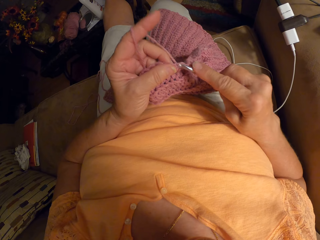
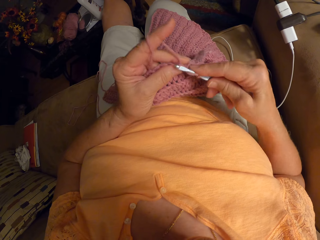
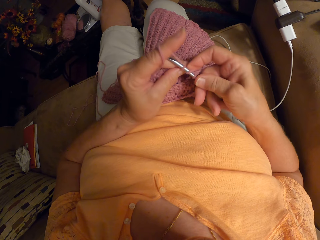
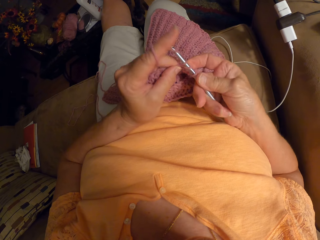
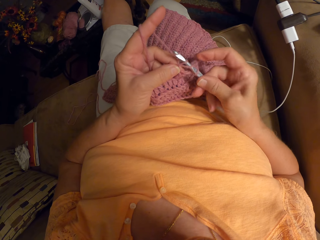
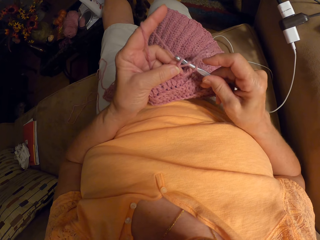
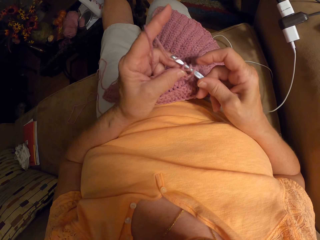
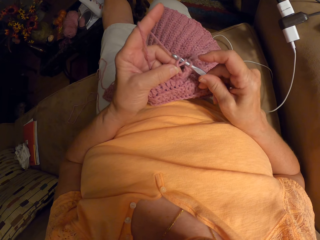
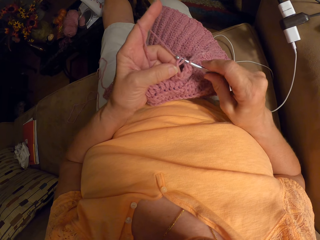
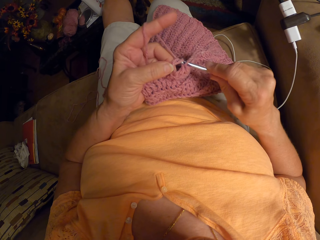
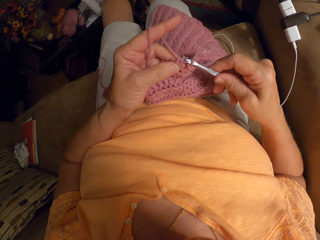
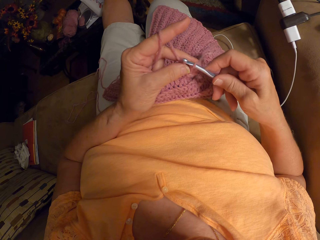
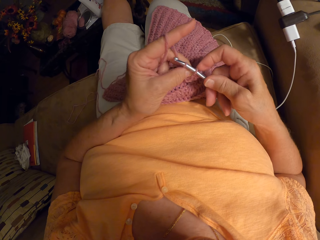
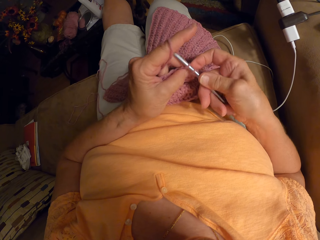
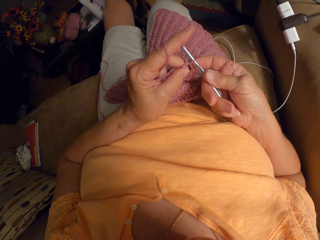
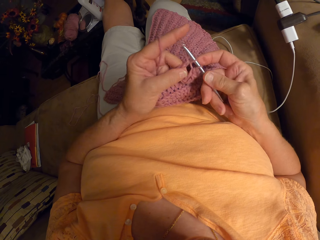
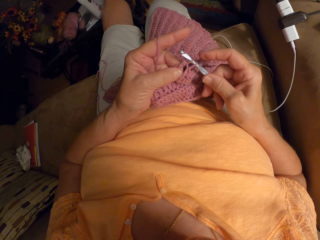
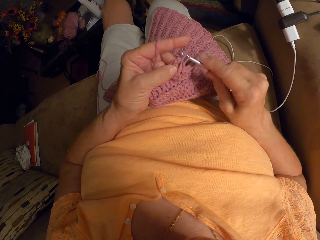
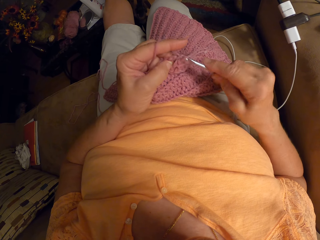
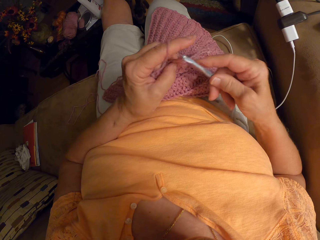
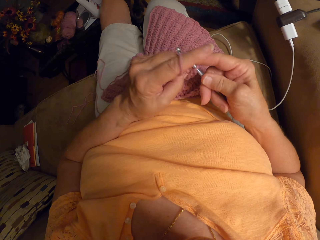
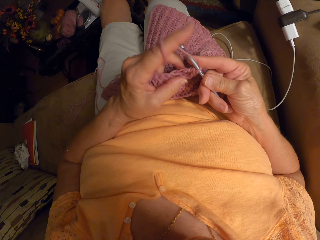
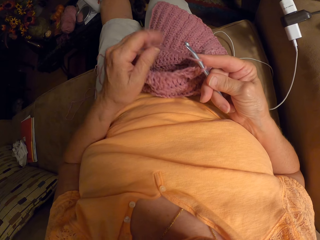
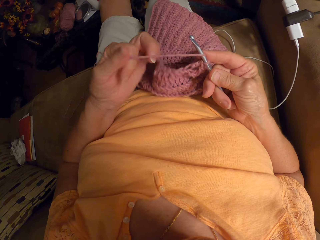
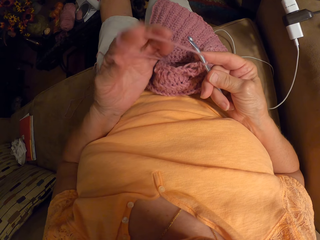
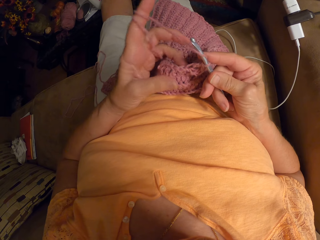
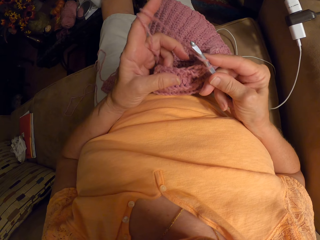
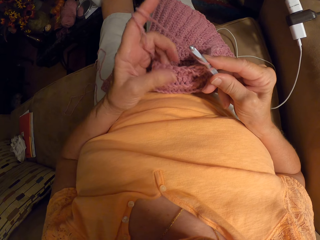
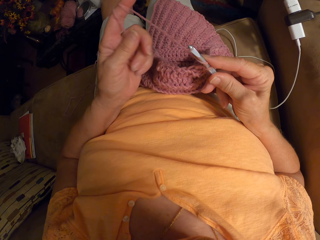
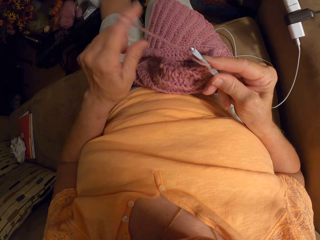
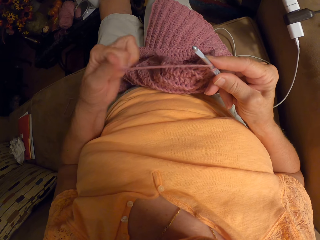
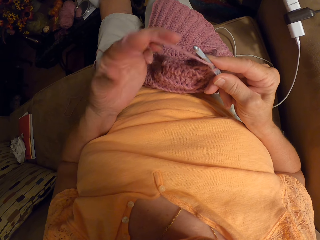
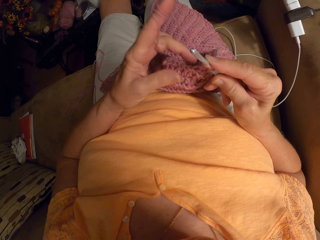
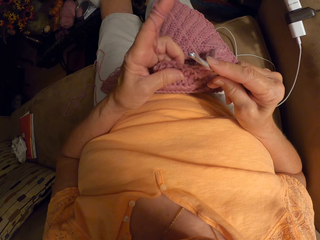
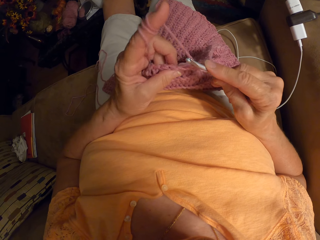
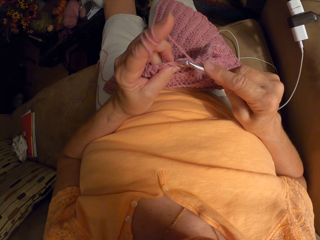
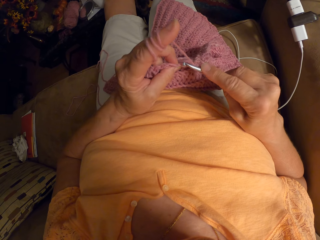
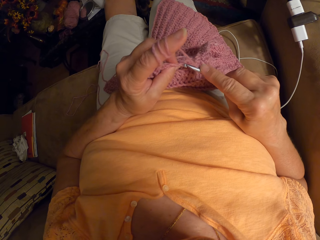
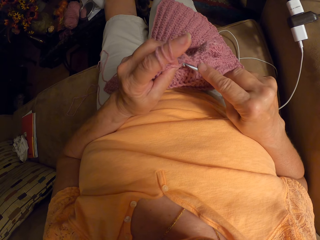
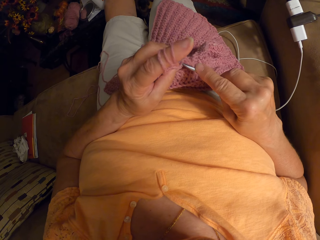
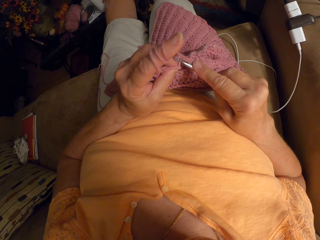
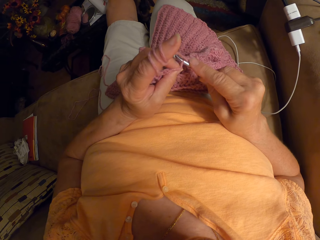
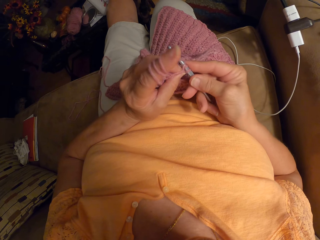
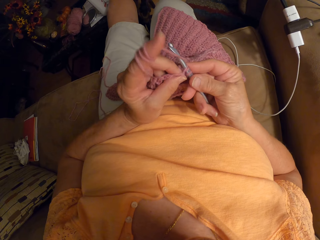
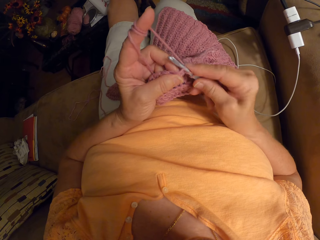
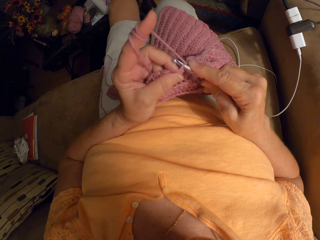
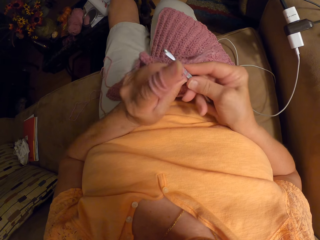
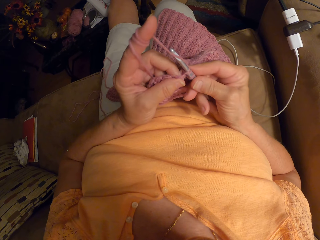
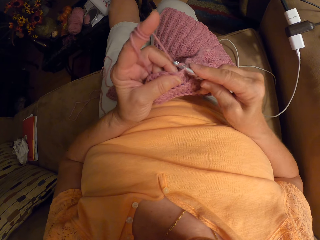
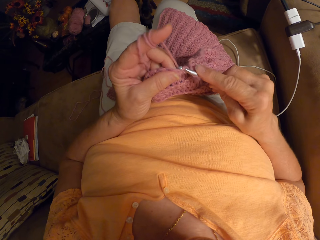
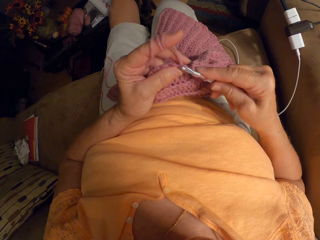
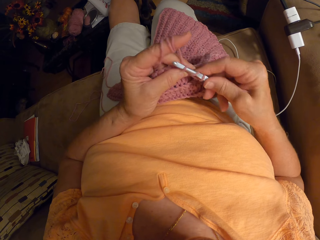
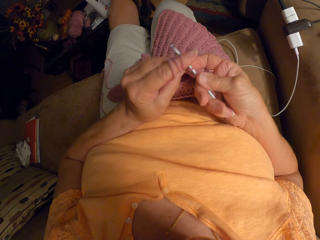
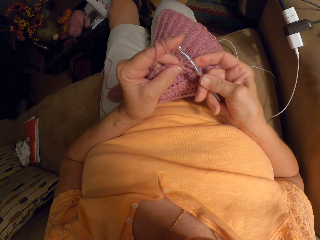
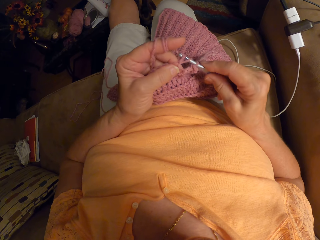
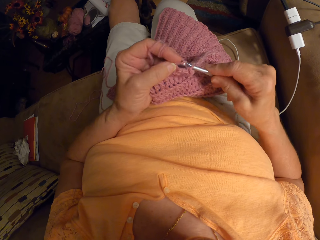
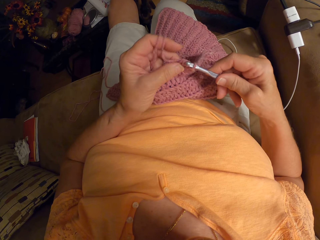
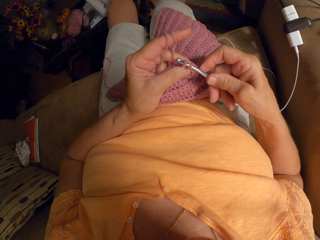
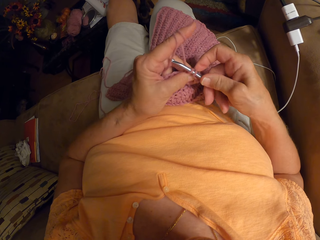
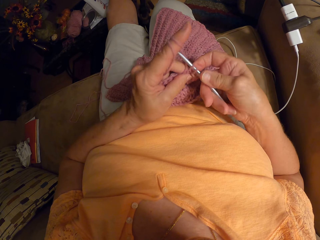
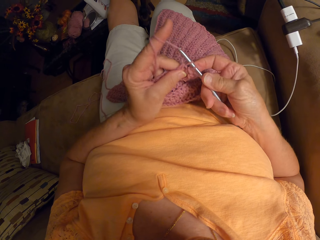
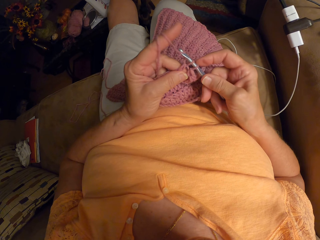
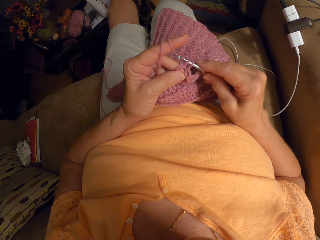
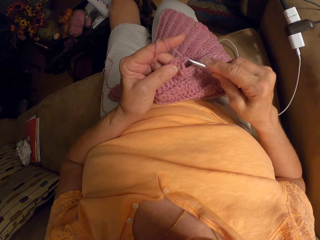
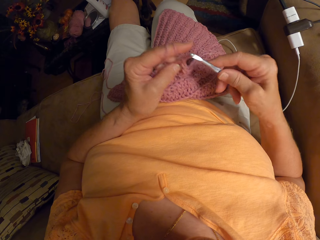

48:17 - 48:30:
The camera wearer adjusts the yarn in her finger. She rotates a string round the finger. She crochets with the yarn. She weaves a fabric.

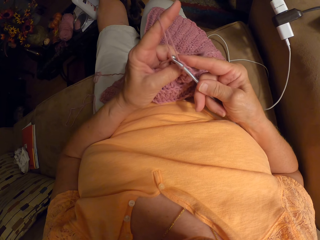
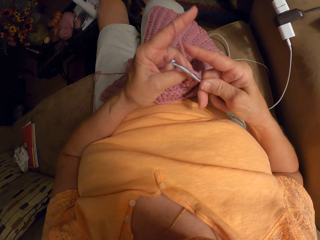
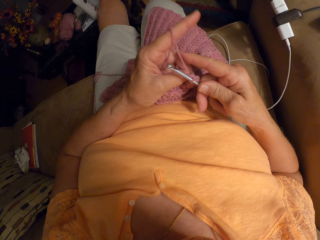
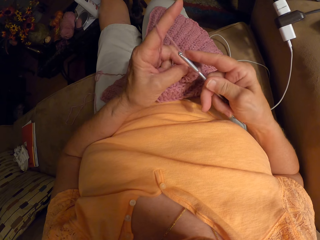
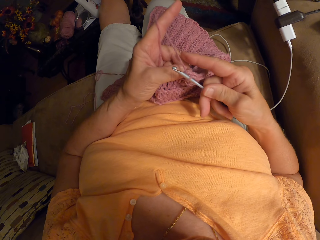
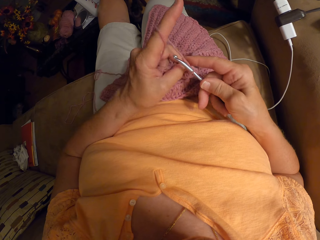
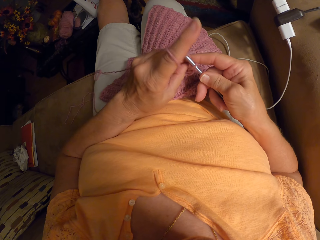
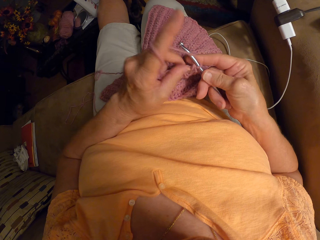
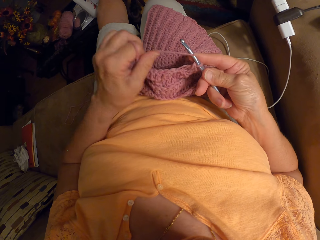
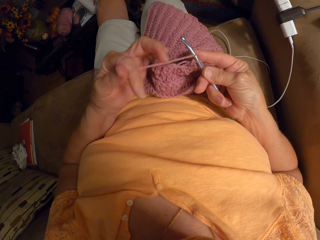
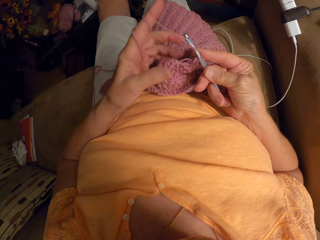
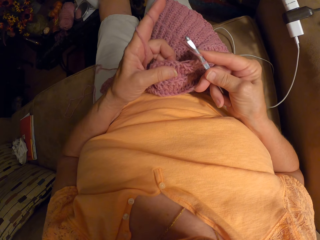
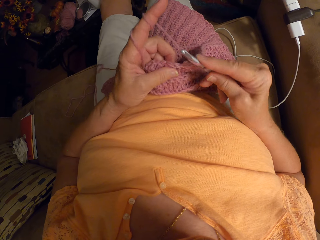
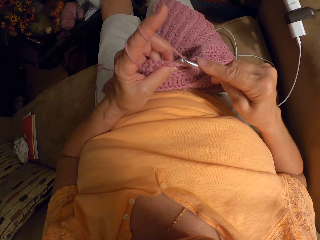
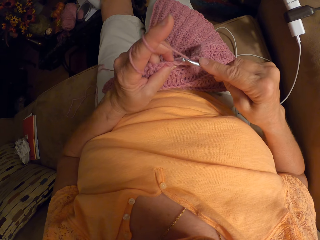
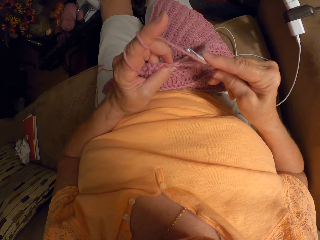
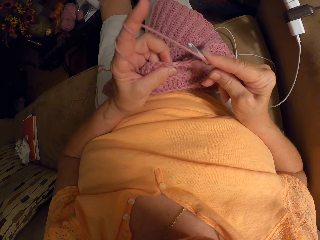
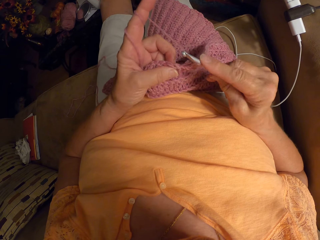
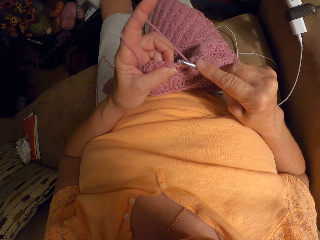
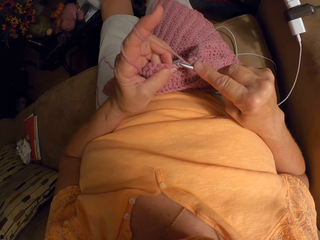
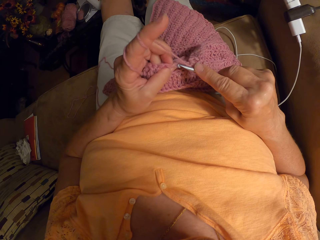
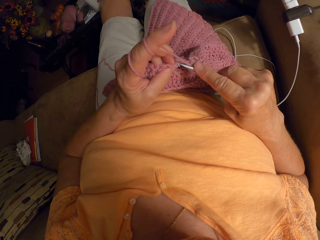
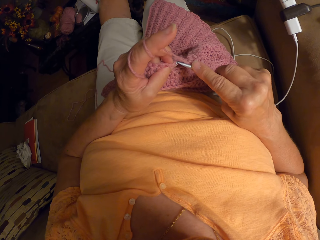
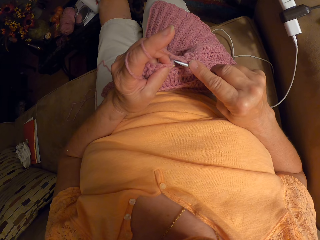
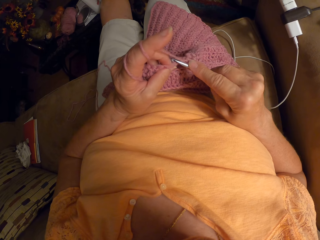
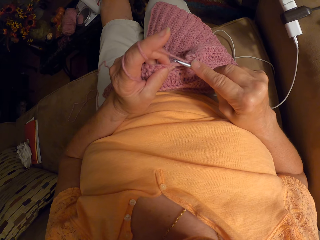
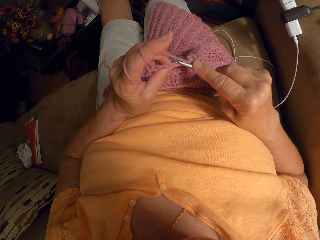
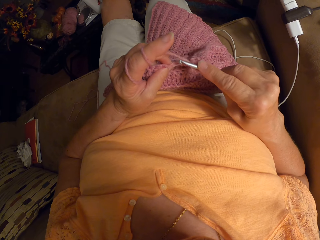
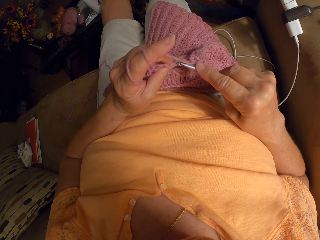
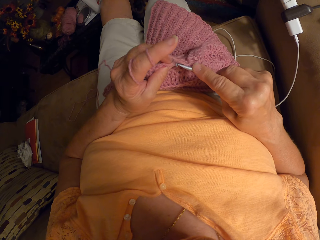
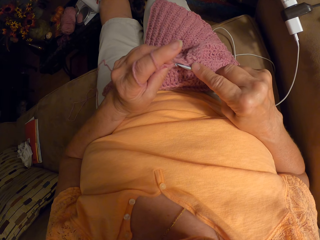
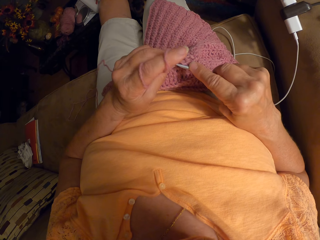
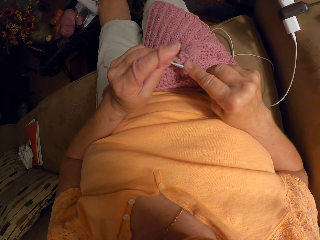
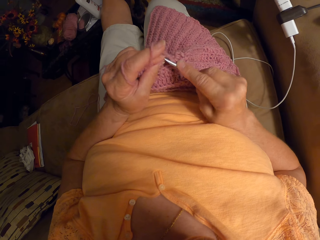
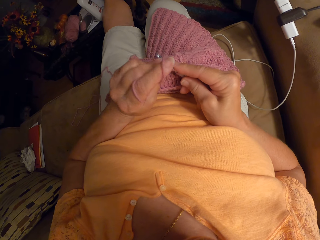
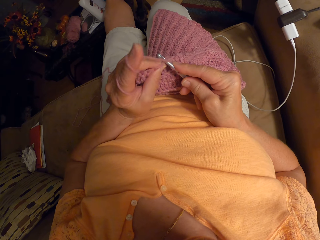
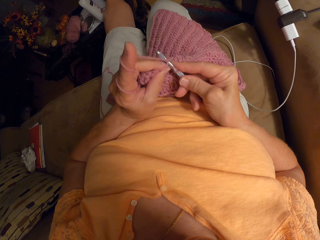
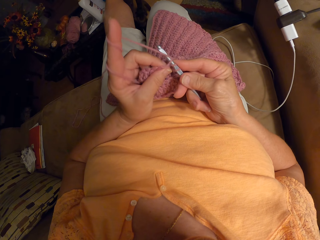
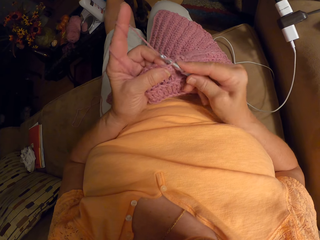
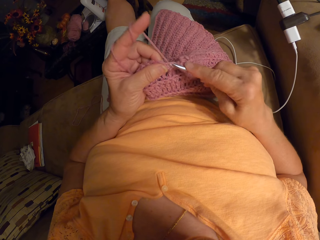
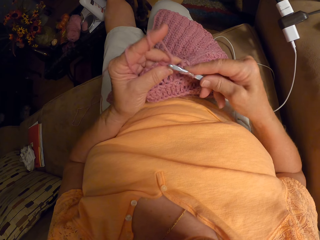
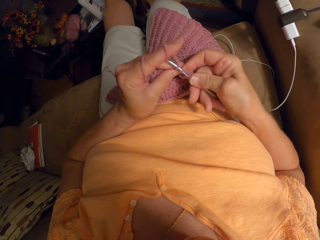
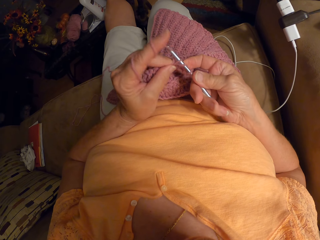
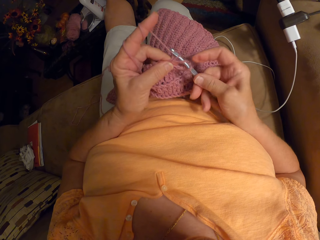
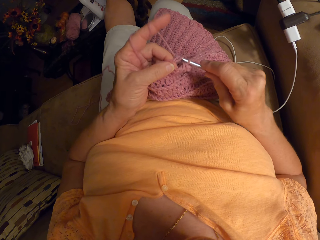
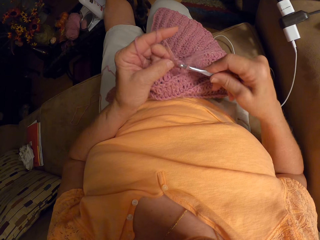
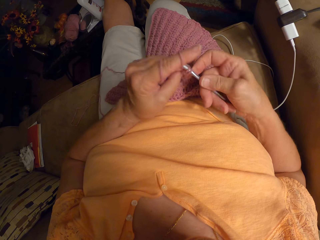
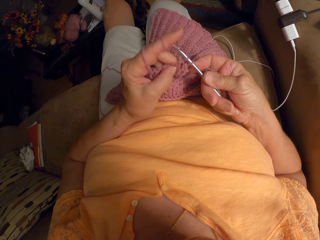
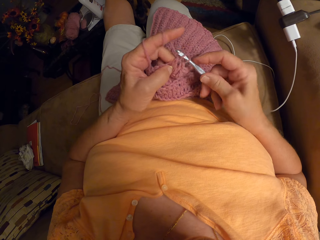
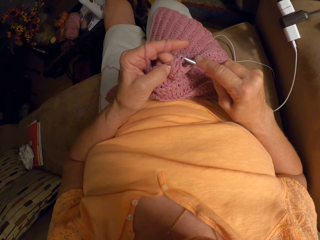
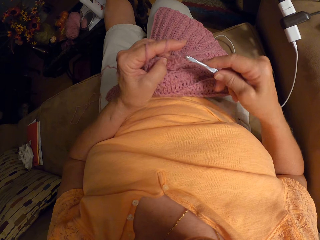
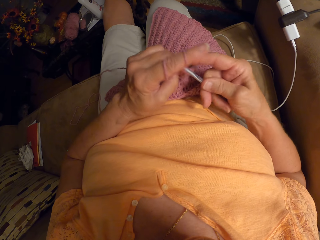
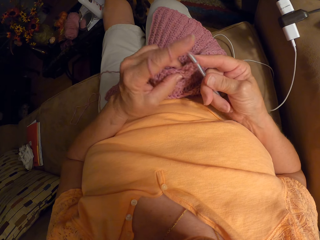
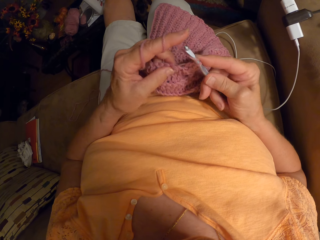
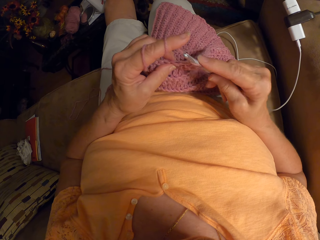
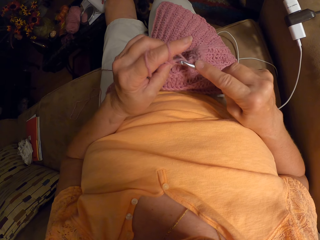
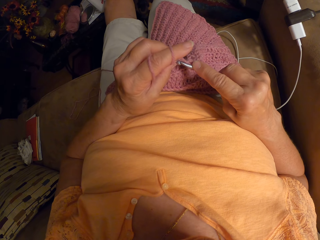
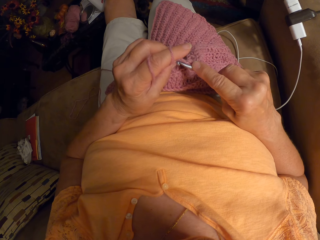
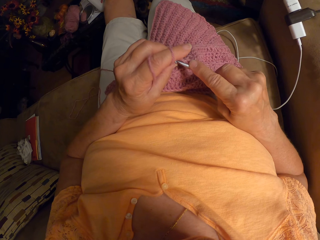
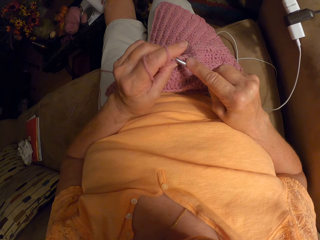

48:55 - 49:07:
The camera wearer adjusts the yarn in her finger. She crochets with the yarn.
